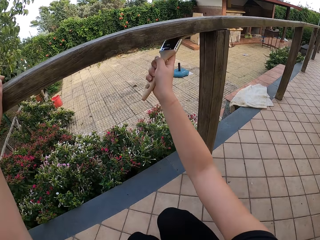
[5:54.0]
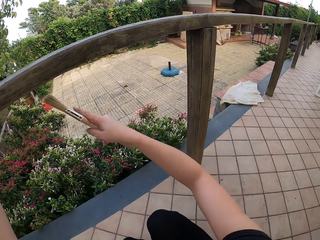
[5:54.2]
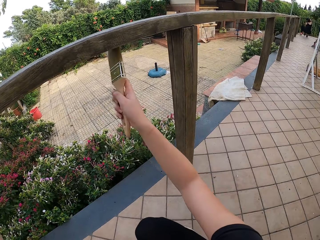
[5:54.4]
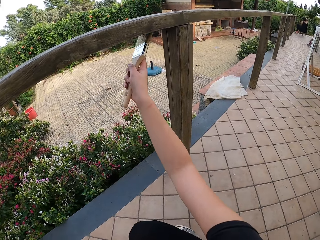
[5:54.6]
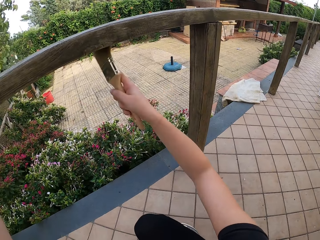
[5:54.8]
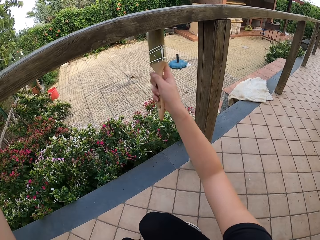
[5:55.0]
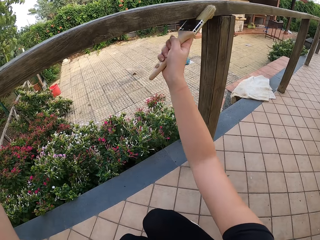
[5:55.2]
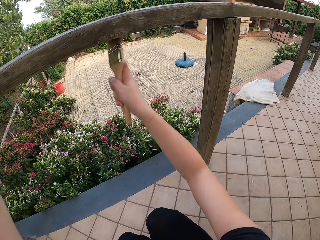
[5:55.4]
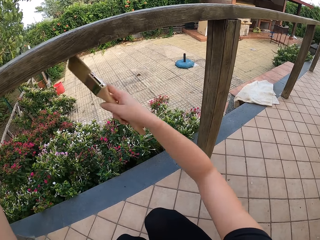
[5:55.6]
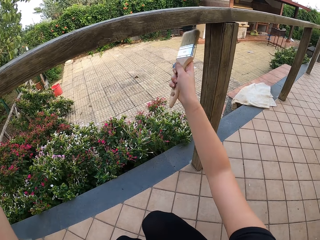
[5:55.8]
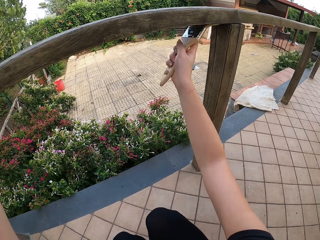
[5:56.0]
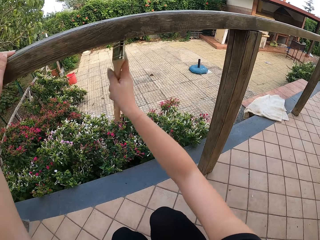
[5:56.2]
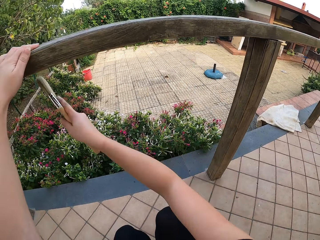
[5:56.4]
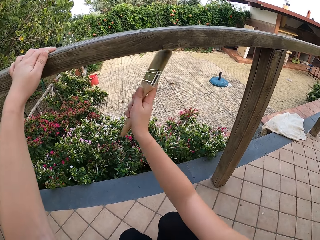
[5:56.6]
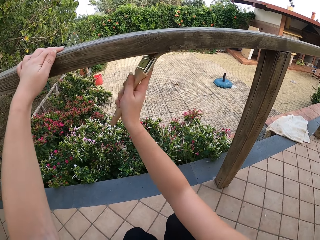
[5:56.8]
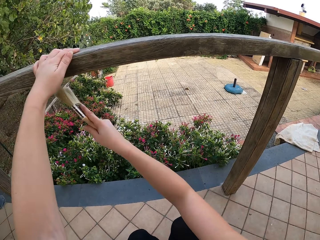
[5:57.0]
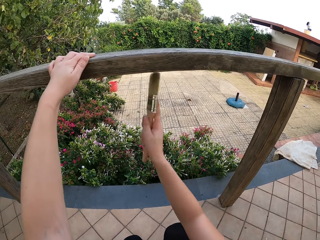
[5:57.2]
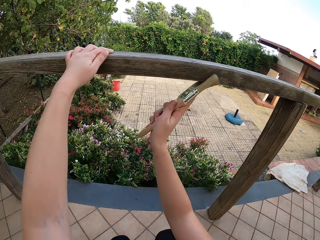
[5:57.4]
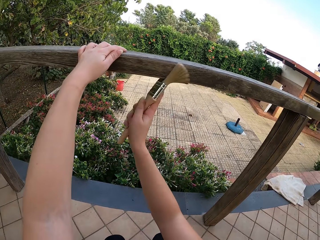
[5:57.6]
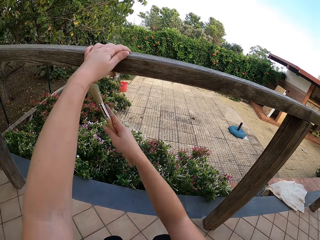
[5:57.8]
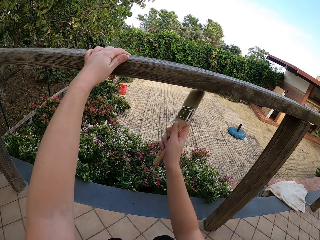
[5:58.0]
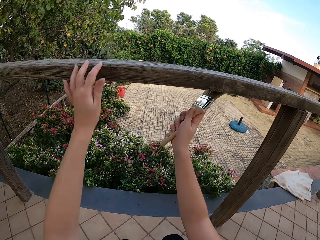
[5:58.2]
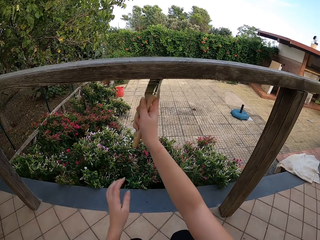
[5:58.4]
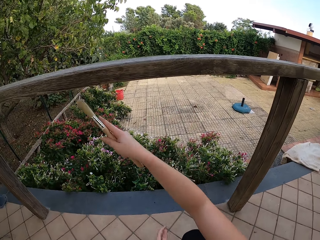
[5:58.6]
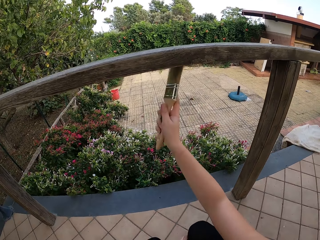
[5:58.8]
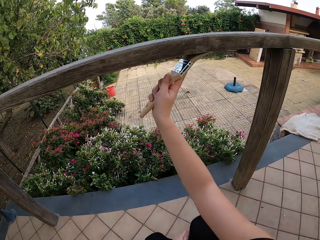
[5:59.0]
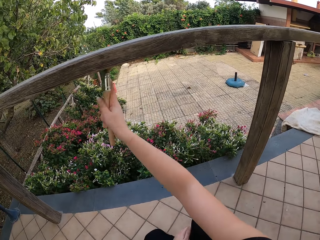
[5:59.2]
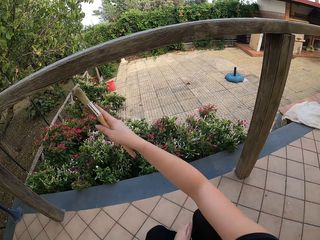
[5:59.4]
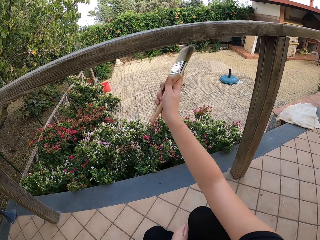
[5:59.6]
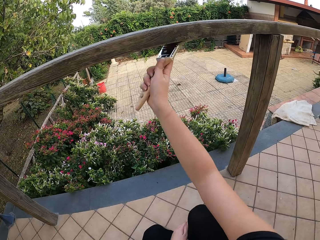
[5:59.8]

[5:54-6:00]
The camera wearer holds the wood. She brushes the wood. She removes her left hand from the wooden hand rail. She brushes the wood.

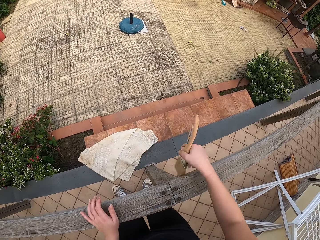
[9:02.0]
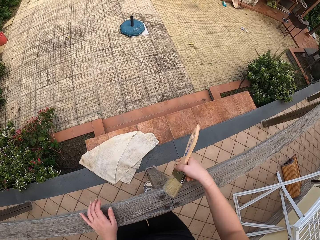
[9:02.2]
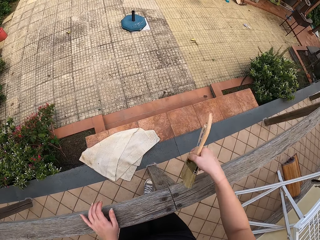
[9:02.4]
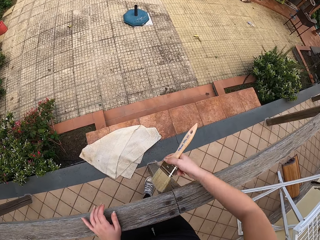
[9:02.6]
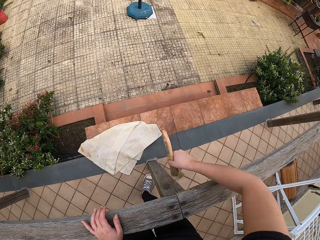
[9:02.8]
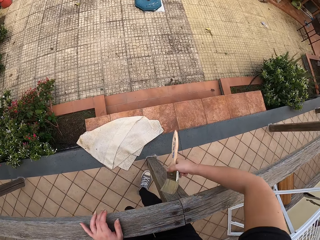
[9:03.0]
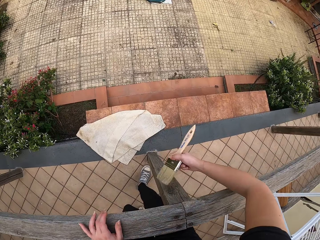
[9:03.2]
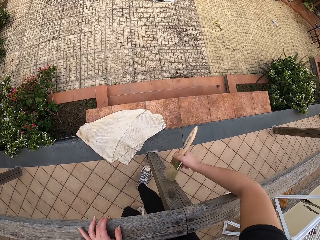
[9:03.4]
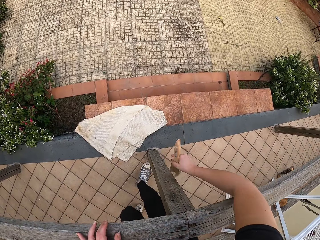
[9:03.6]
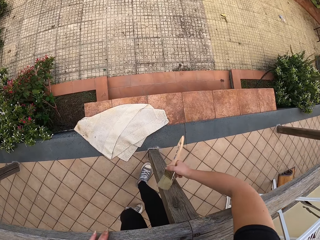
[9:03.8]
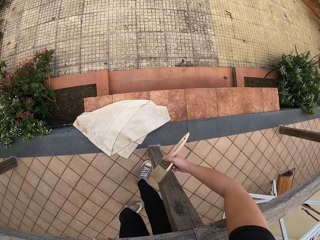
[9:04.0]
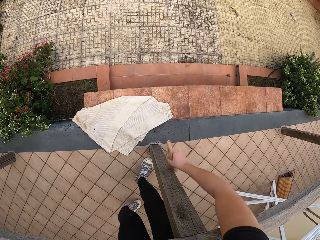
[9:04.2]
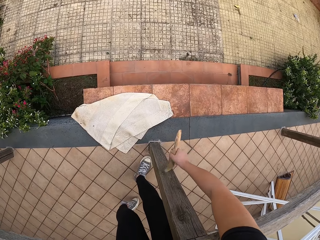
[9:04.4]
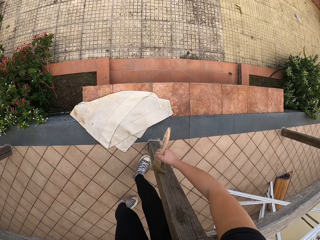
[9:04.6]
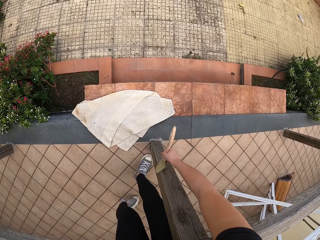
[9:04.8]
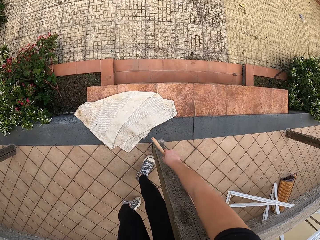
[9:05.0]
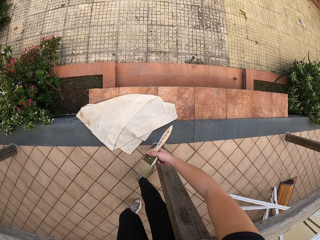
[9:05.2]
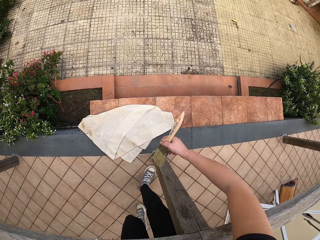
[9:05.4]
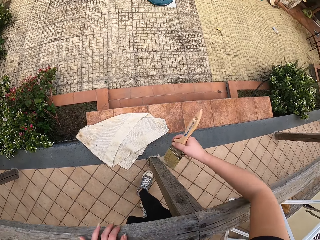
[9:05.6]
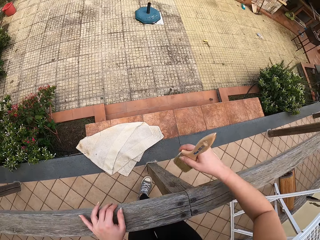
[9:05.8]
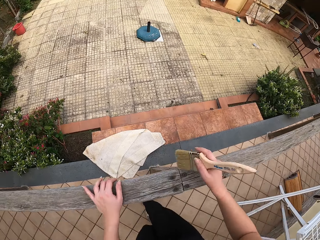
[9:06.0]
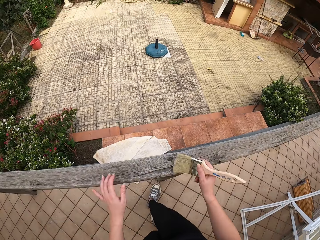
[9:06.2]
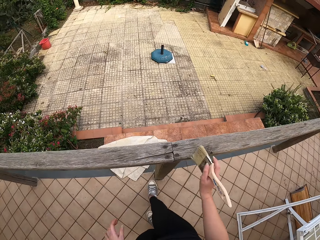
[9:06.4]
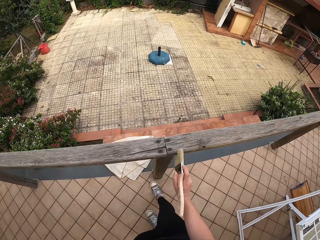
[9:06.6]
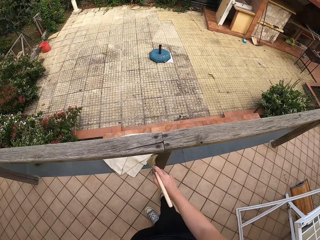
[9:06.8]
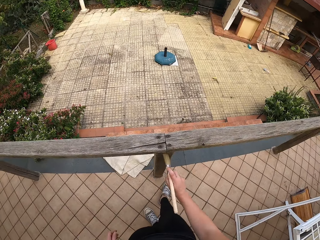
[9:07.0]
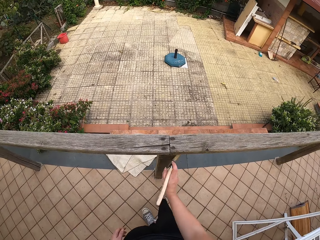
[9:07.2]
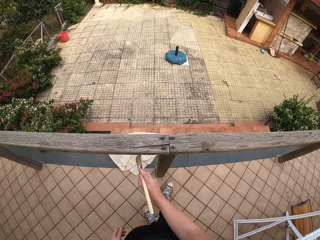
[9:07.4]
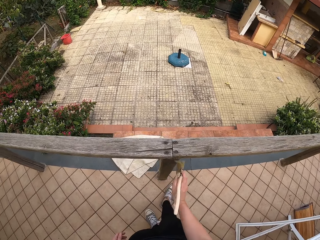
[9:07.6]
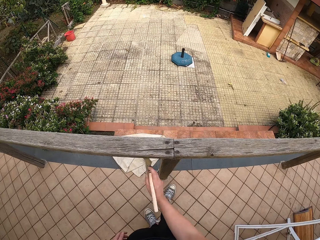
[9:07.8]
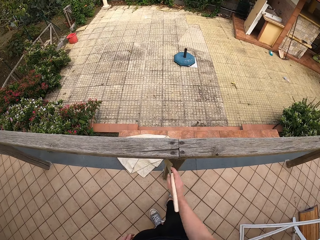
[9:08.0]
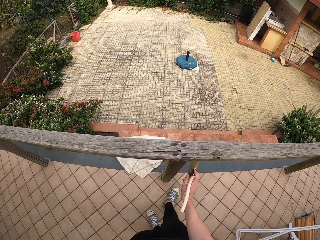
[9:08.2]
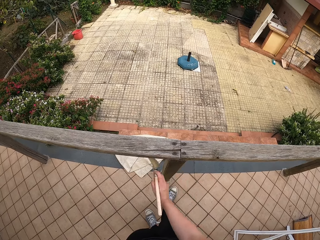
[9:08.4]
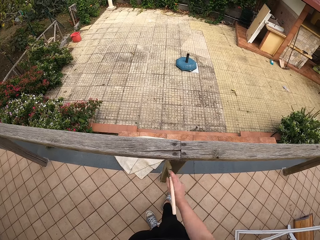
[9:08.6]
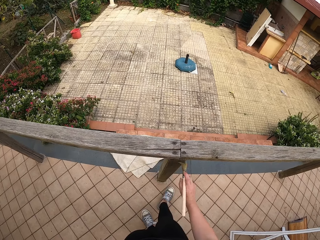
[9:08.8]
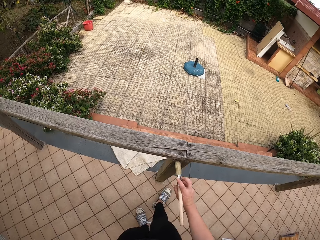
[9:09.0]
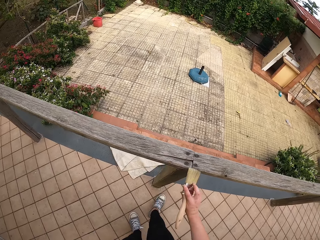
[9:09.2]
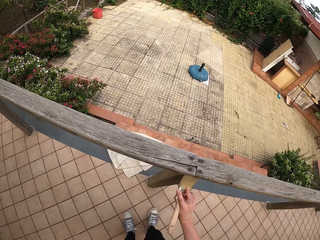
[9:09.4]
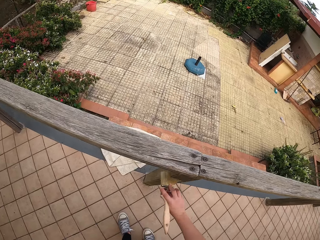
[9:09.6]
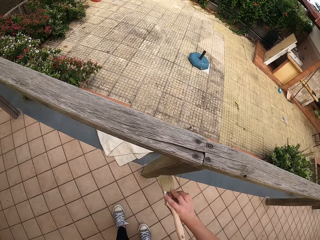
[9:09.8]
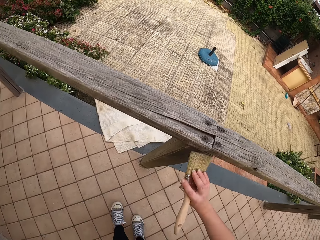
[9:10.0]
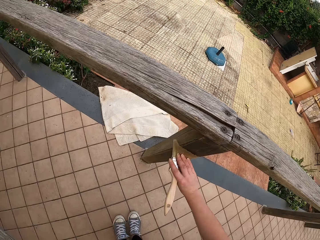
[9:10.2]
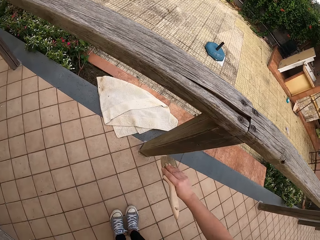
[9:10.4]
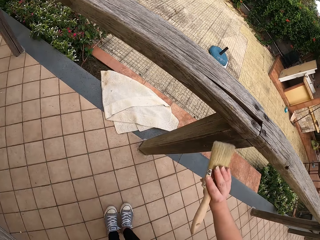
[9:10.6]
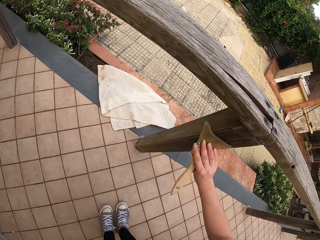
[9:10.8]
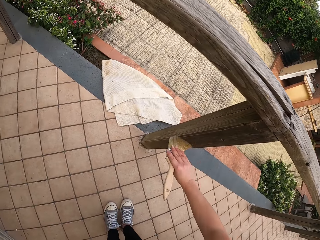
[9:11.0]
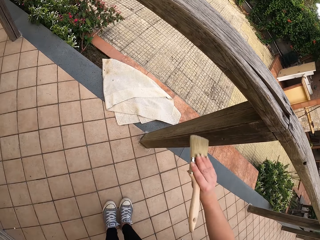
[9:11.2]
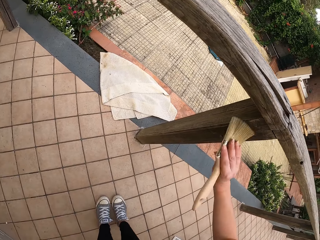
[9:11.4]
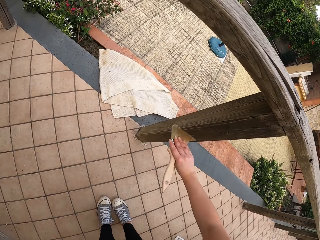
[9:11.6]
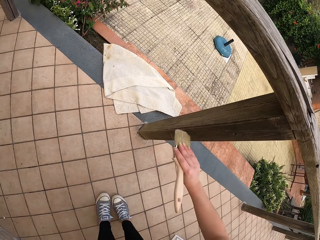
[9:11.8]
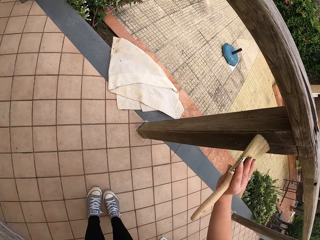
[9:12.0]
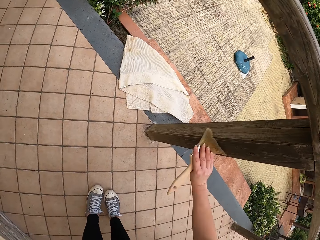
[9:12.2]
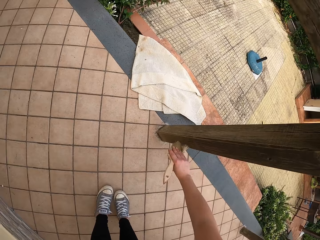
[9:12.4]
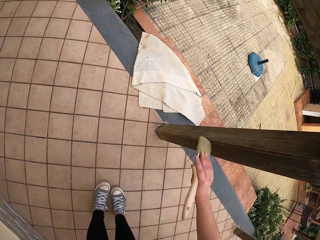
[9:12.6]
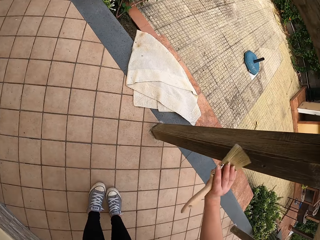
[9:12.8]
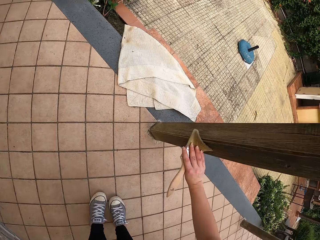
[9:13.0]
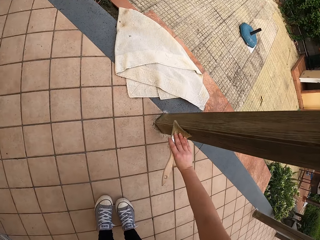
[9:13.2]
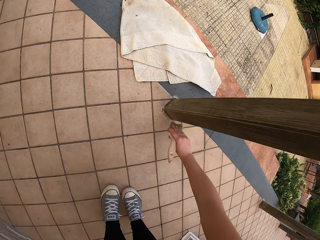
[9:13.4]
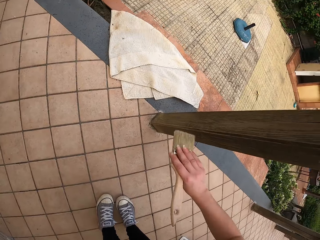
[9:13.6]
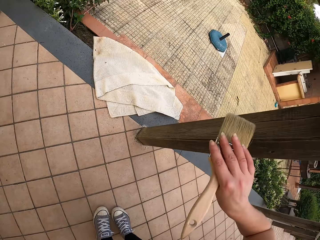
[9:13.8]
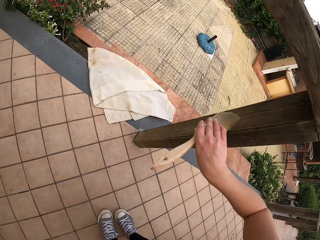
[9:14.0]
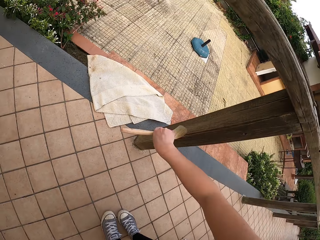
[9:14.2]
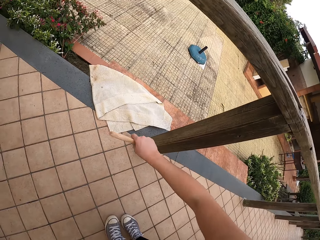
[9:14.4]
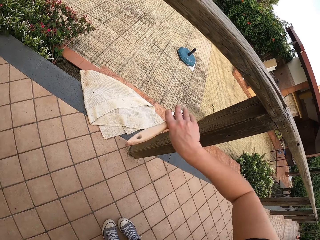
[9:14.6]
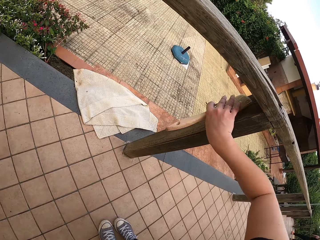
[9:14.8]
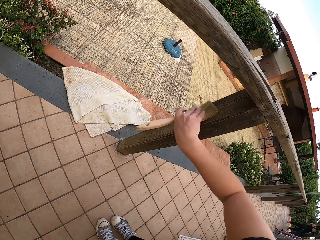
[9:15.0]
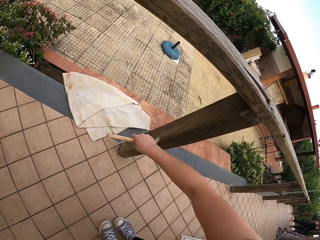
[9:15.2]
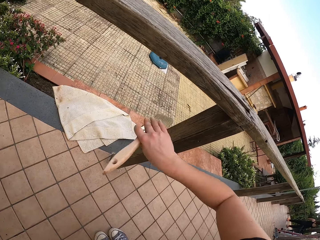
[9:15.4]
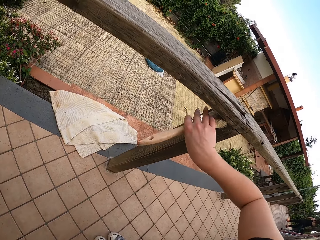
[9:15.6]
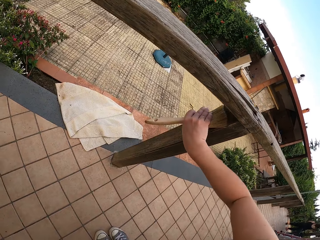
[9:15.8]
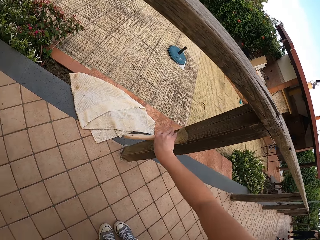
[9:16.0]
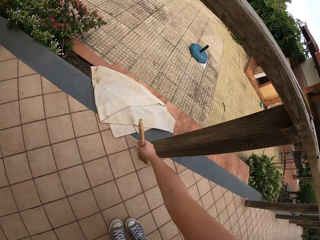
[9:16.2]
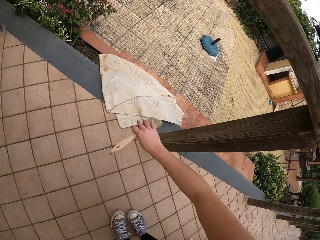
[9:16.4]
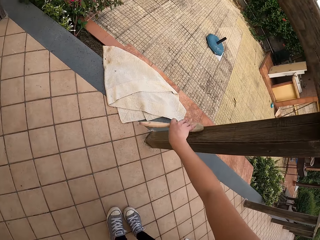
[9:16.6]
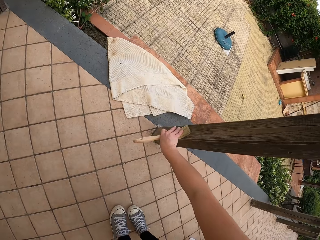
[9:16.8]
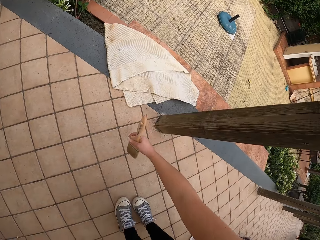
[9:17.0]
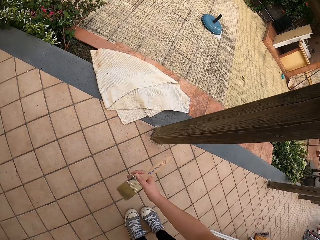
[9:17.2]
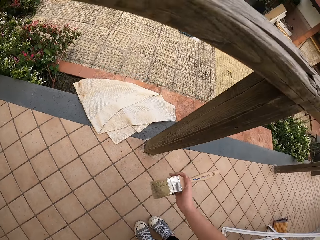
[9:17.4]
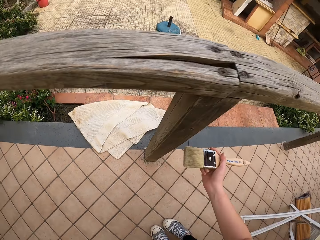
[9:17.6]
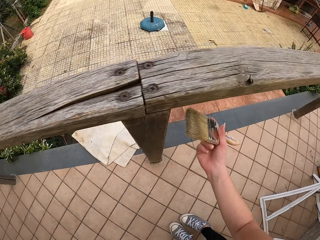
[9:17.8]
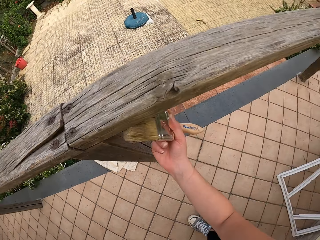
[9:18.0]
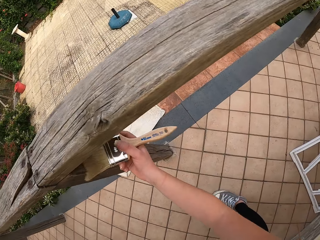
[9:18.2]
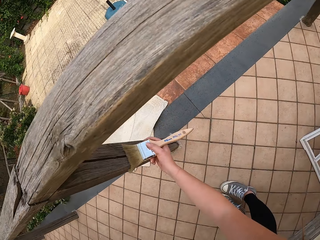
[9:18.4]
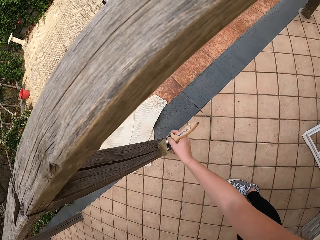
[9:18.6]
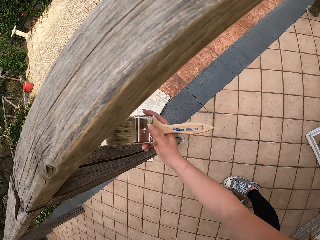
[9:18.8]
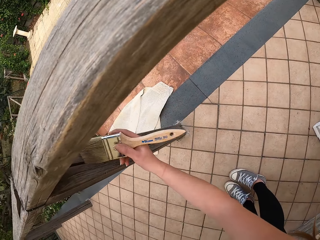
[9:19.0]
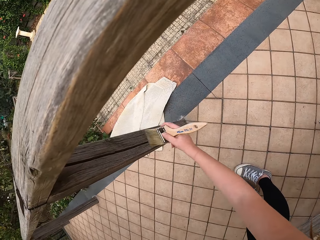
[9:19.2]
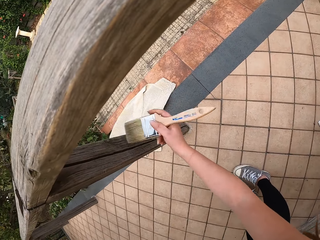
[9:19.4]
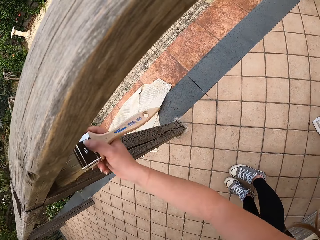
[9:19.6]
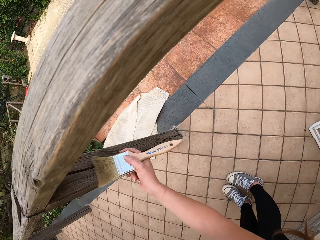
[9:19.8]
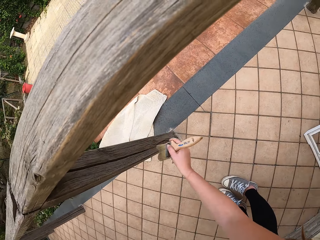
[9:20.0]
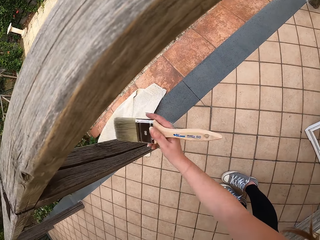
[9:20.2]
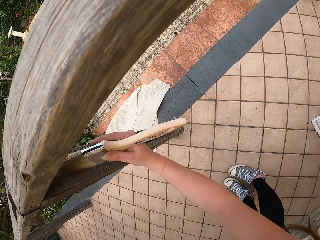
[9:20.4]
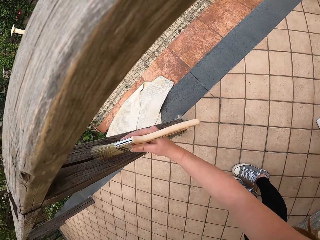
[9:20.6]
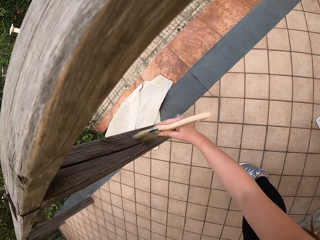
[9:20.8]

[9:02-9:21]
The camera wearer bends beside the wood. She brushes the wood. She removes her left hand from the wooden hand rail. She stands beside the wood and brushes the wood. She bends beside the wood and brushes the wood.
